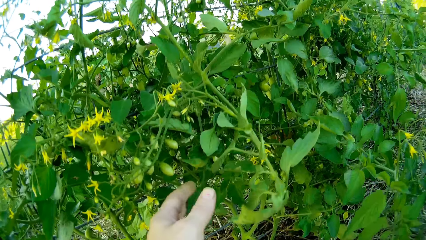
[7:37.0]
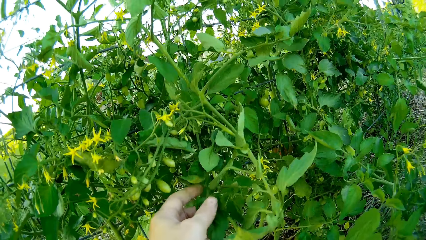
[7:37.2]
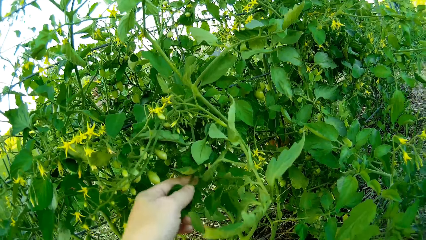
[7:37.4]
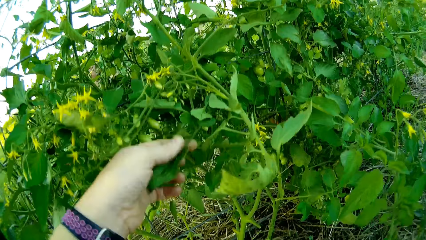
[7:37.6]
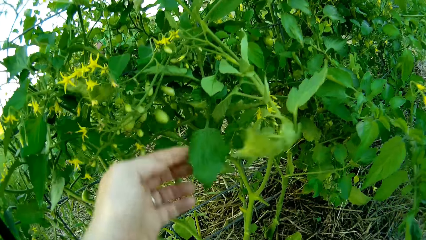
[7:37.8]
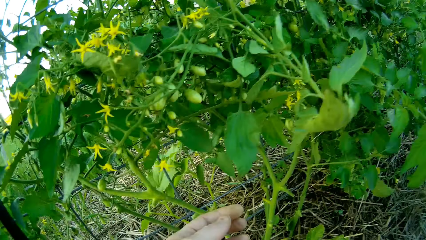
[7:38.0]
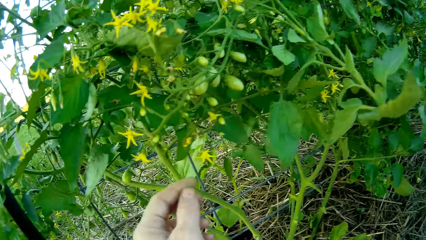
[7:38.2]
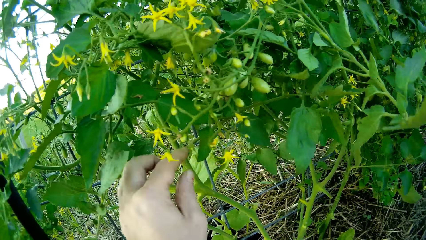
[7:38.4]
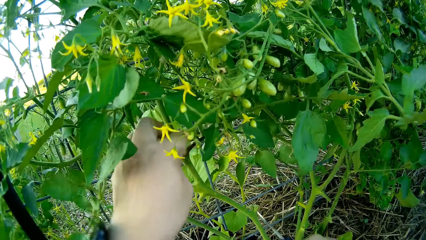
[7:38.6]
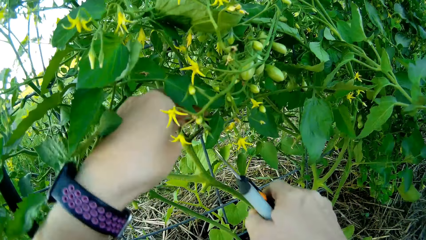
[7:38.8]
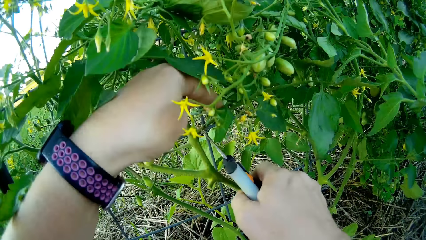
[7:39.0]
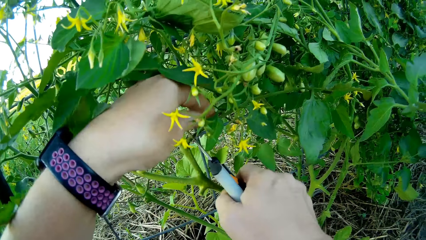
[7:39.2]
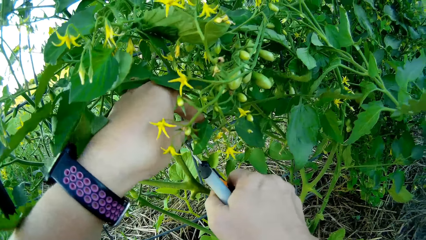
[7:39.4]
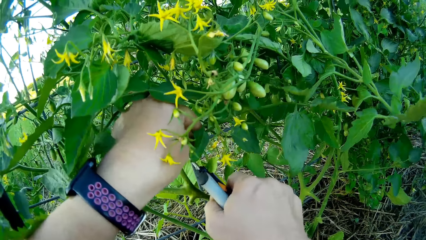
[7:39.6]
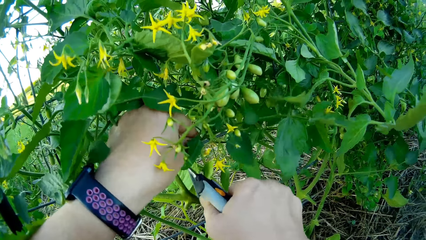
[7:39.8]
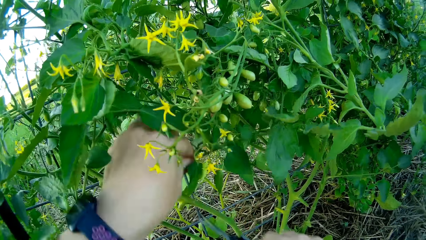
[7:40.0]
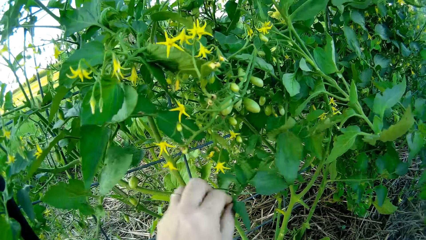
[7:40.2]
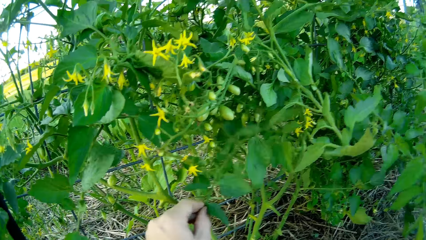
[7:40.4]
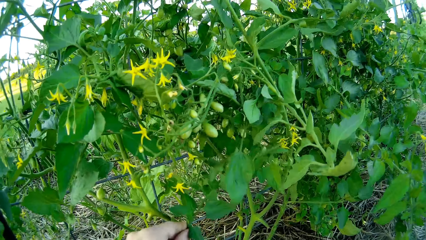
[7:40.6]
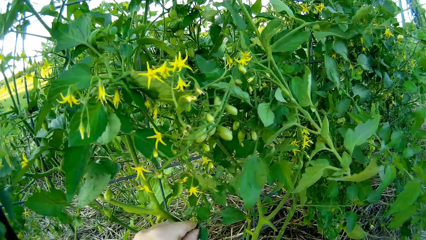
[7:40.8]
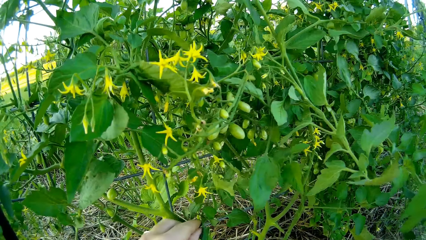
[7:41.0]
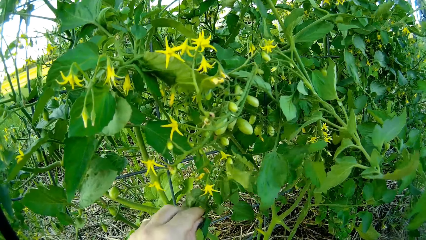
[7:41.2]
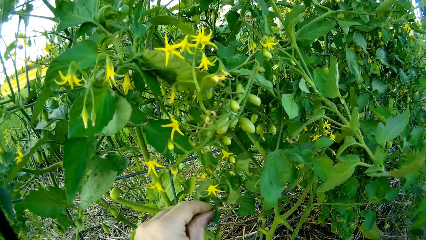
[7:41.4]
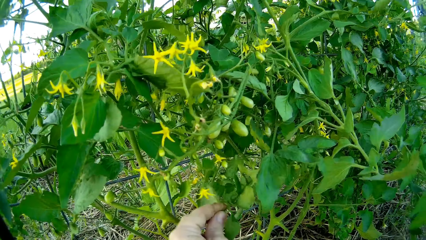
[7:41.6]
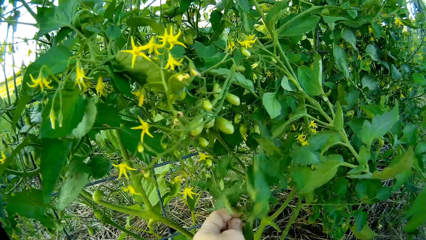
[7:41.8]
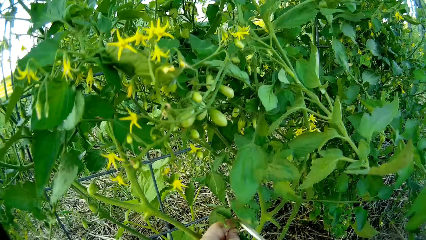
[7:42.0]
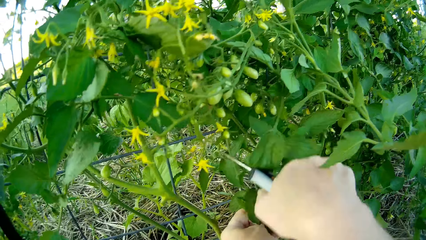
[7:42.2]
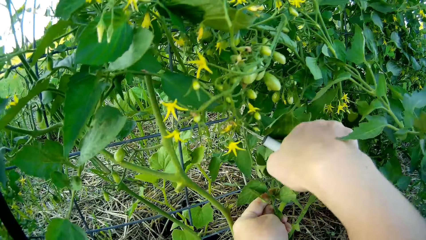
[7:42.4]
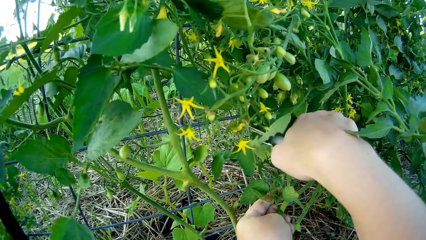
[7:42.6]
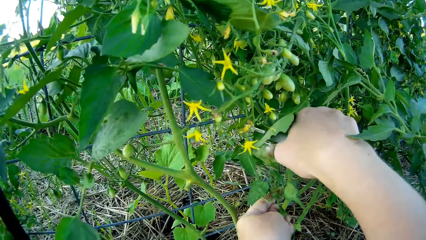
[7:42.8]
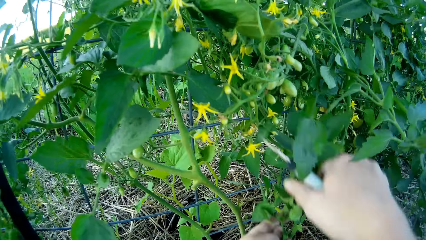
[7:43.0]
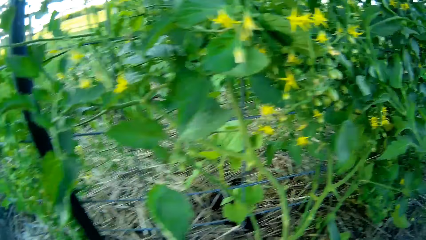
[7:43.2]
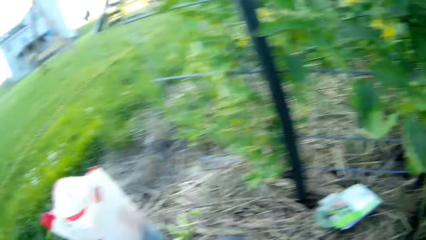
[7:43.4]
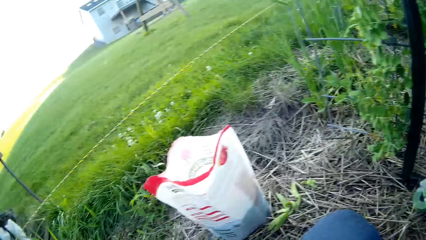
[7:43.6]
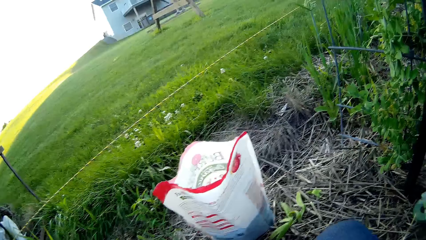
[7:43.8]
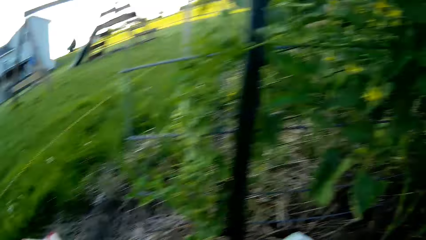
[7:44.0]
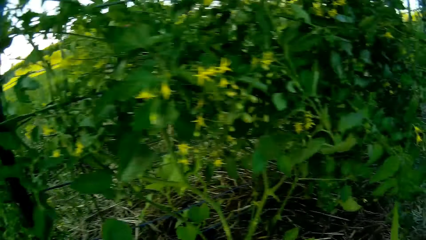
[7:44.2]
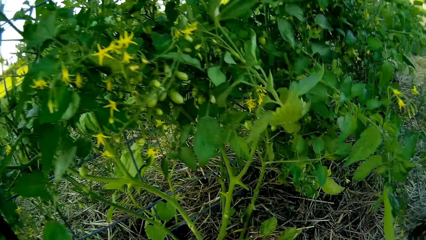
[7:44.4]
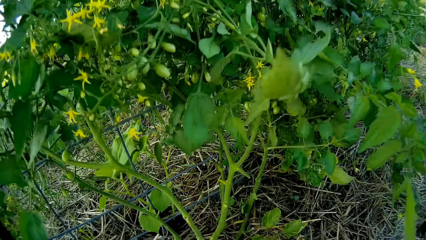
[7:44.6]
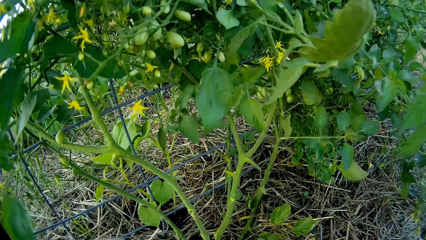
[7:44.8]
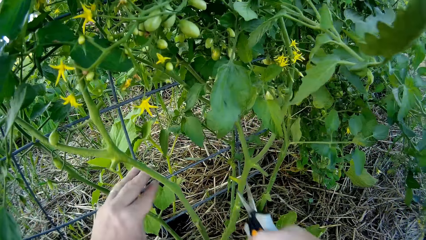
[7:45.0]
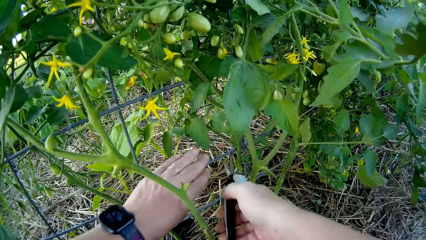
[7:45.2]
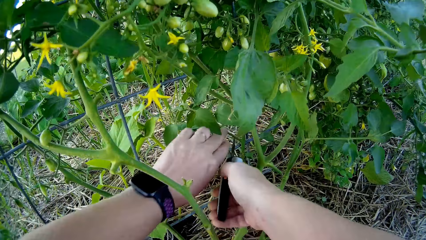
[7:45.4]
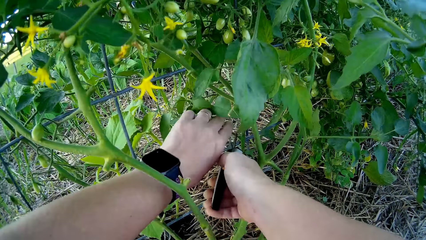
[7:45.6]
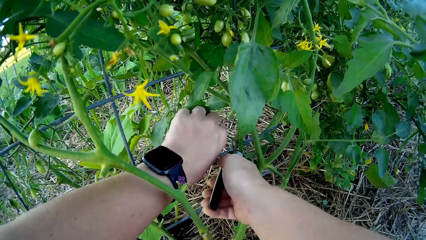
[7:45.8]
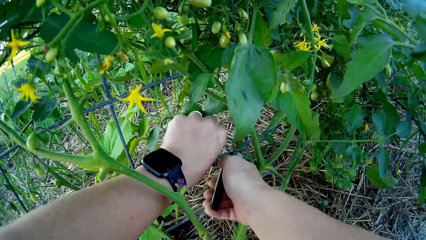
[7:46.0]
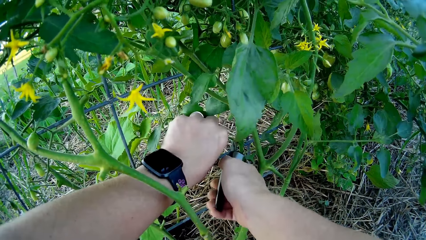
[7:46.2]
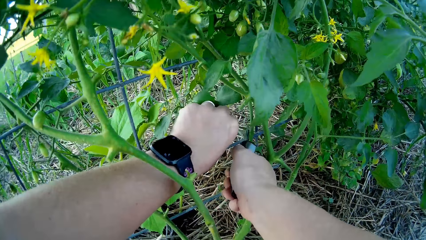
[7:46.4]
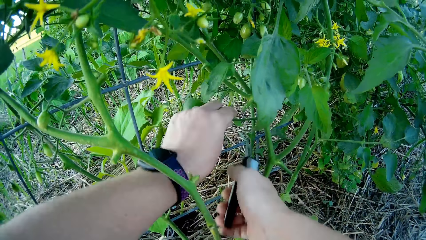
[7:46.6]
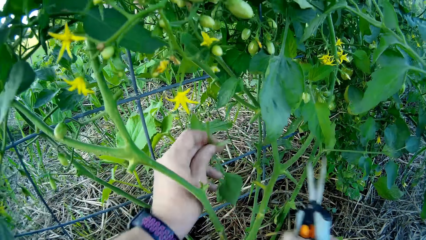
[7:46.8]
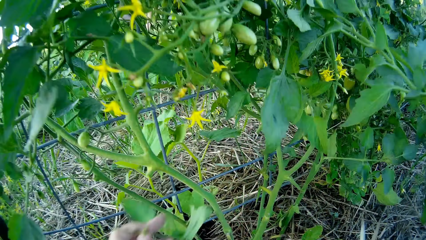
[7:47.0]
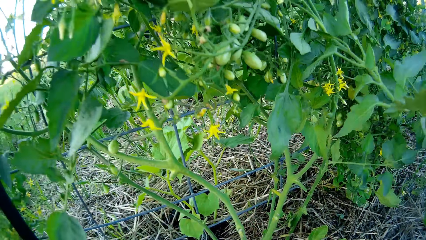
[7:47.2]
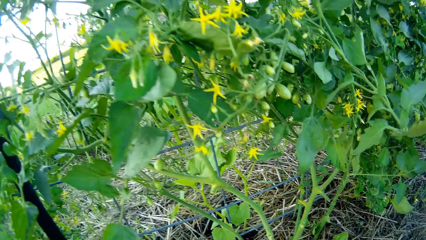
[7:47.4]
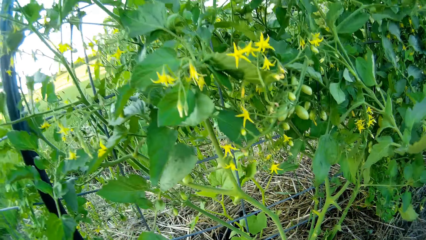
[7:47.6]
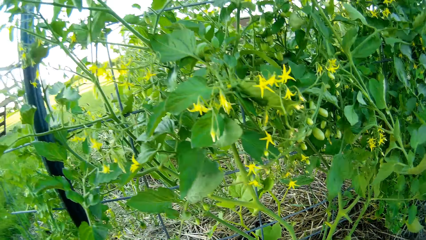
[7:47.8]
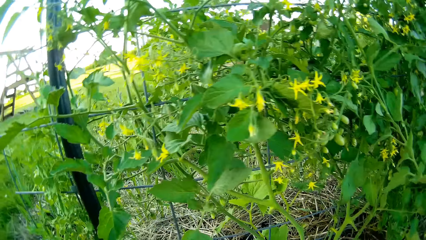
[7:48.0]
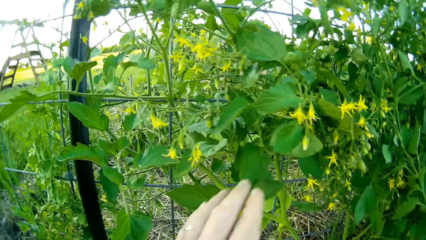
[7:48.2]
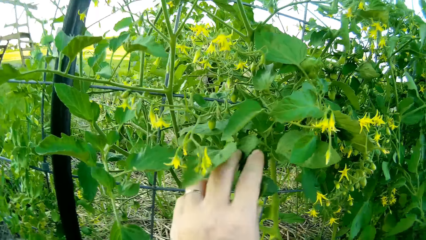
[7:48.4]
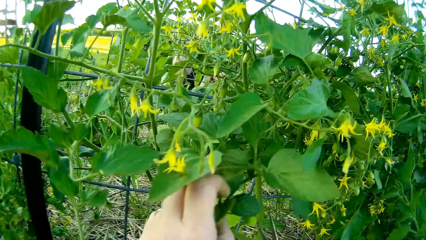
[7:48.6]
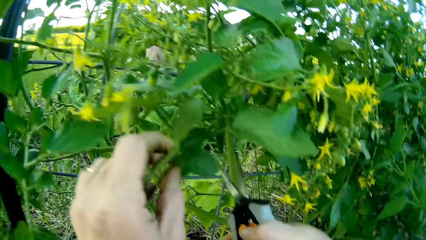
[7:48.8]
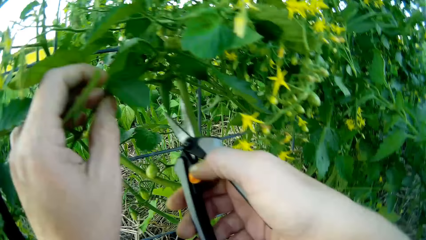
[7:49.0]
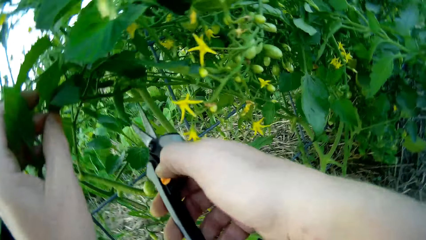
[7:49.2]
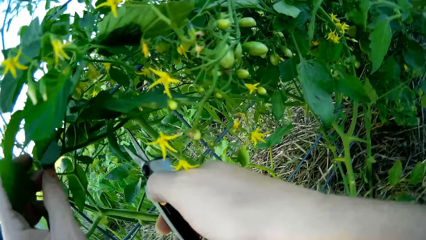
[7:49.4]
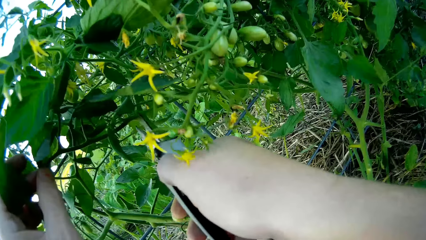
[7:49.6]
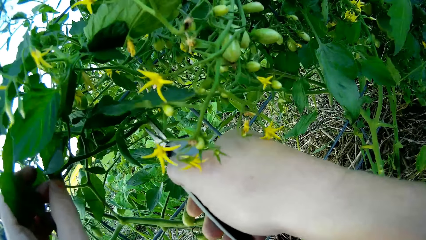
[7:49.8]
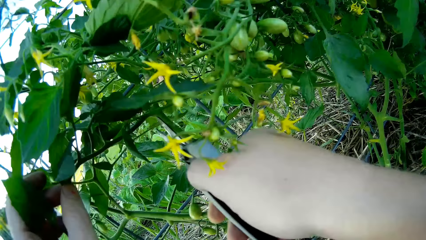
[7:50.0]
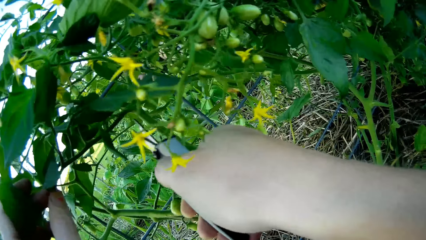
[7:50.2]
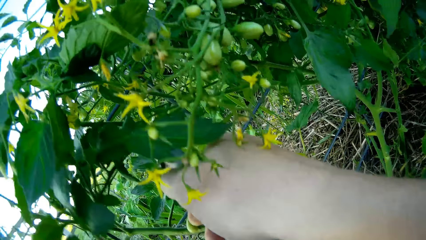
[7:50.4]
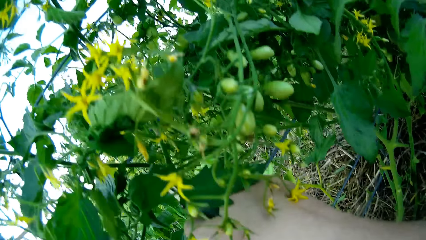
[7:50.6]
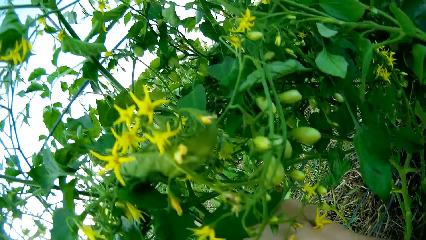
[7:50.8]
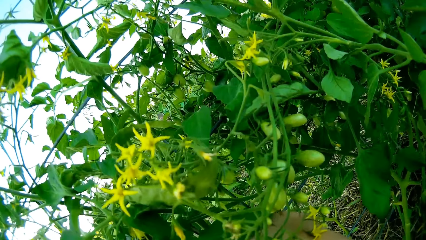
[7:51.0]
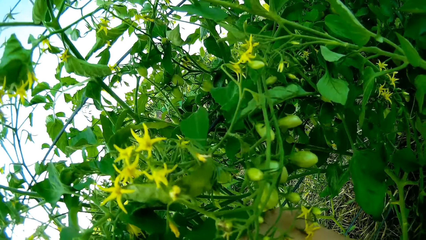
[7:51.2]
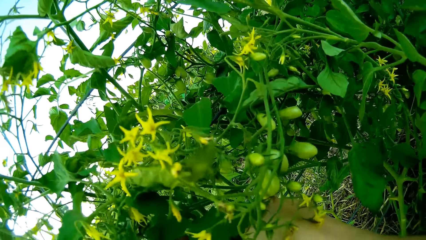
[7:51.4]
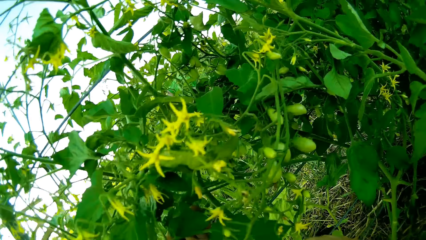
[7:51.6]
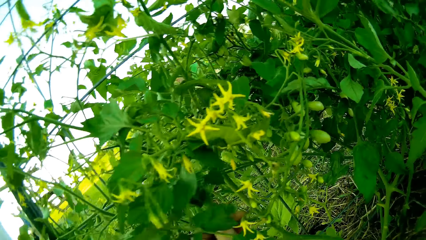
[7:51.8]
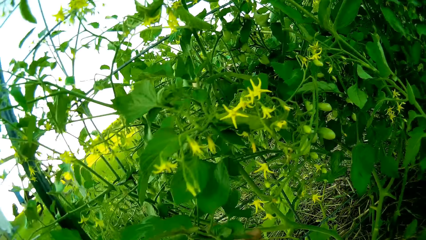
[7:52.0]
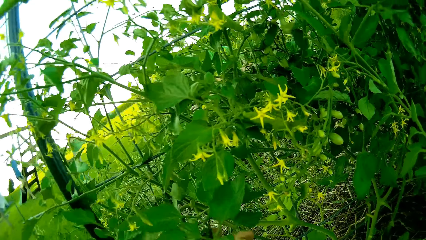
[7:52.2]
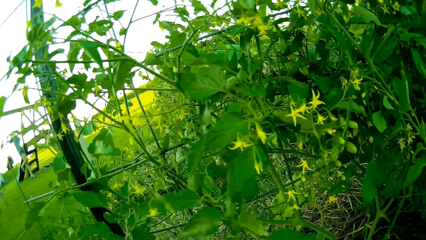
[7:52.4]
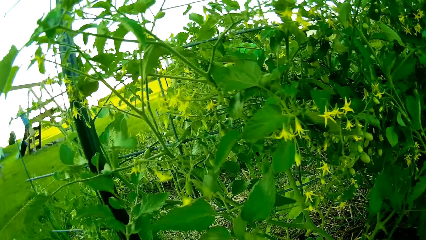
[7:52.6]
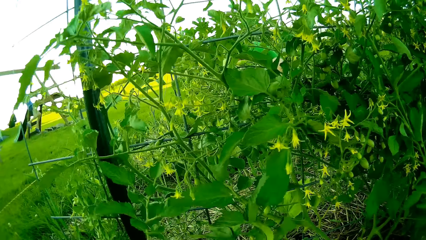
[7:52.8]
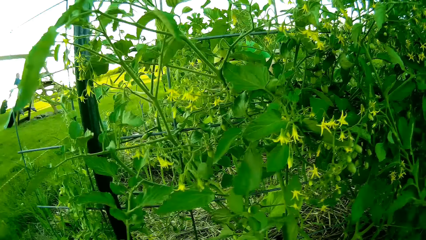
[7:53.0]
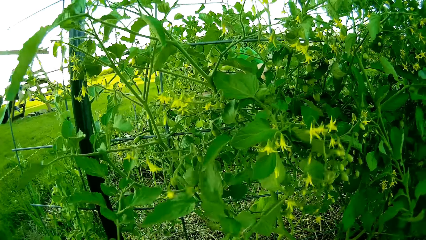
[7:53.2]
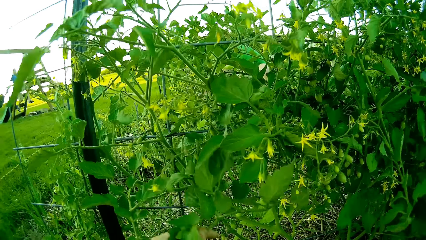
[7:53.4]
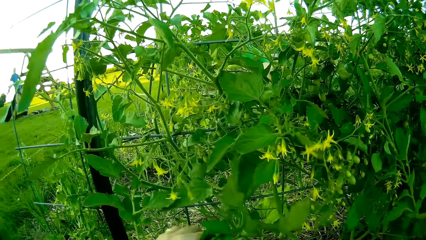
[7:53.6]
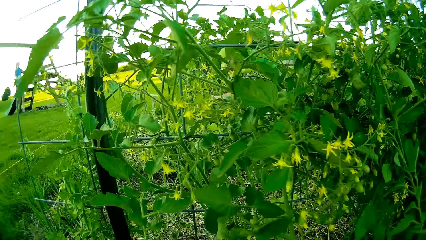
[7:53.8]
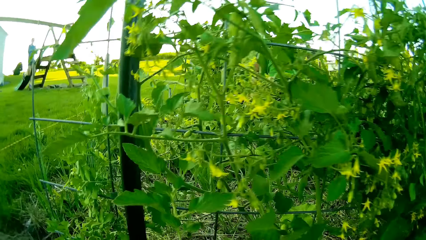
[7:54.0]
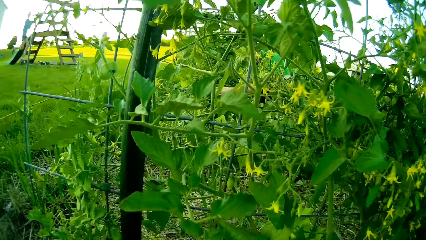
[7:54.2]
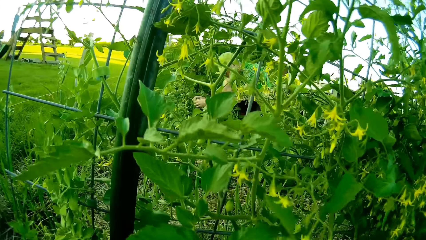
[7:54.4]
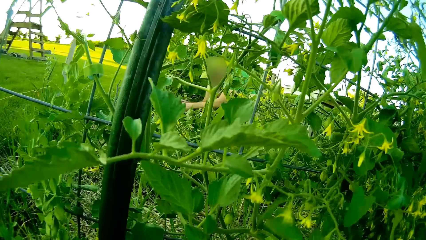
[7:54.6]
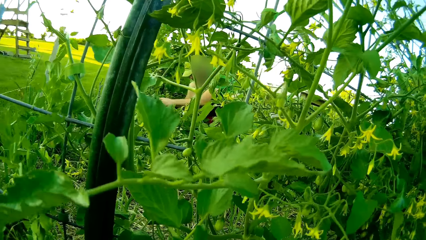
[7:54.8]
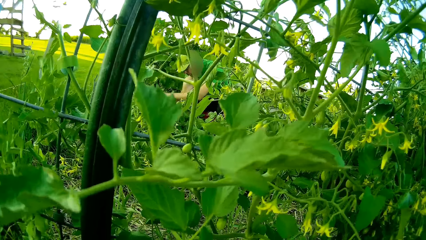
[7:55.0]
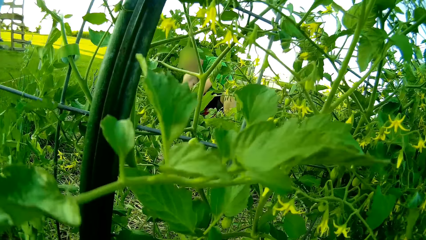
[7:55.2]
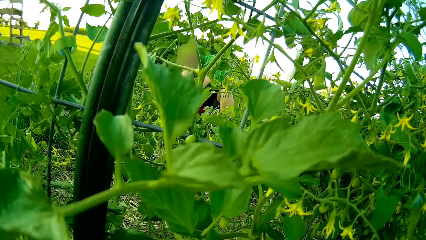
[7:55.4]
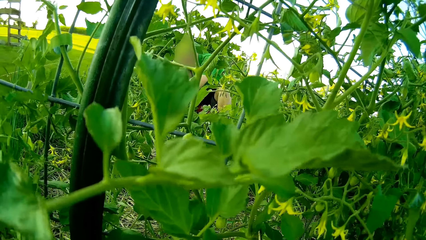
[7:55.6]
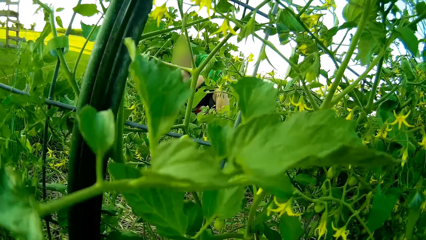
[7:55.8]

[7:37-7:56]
The camera wearer clips a branch of the tomato plant with the pair of garden scissors. They look around the garden. They clip a branch of the tomato plant with the pair of scissors repeatedly. A person attends the garden.
